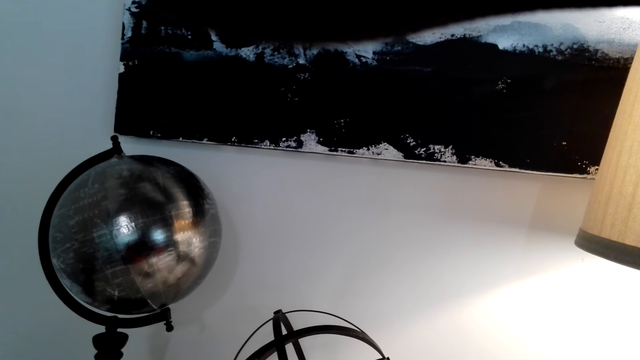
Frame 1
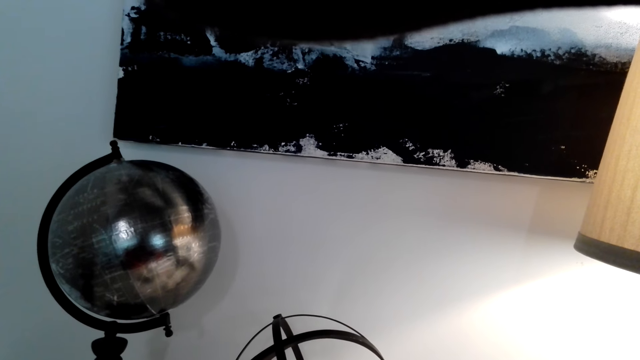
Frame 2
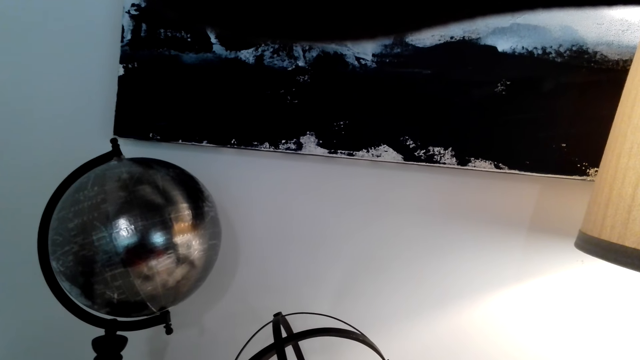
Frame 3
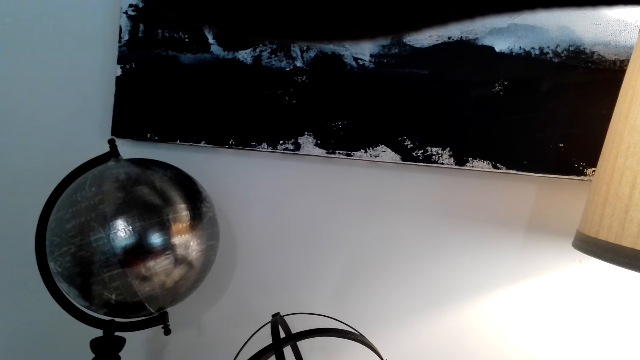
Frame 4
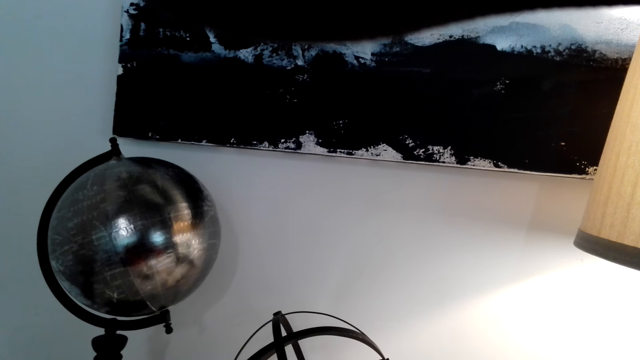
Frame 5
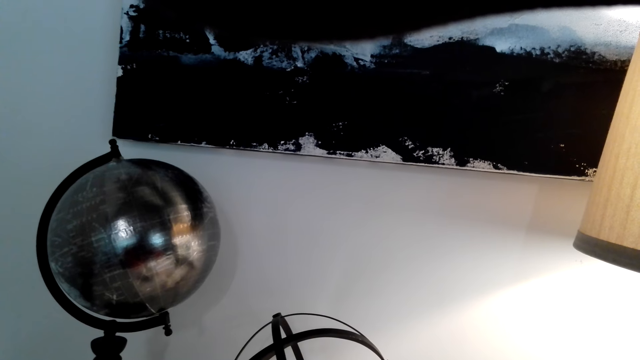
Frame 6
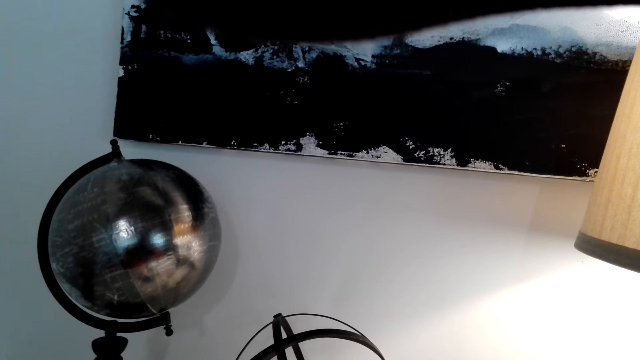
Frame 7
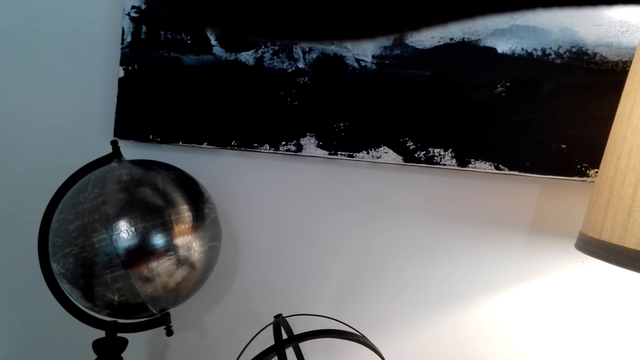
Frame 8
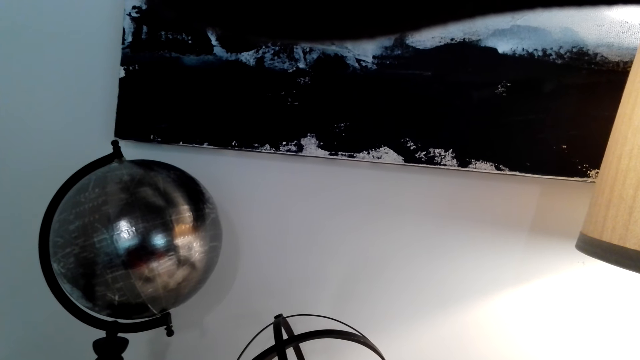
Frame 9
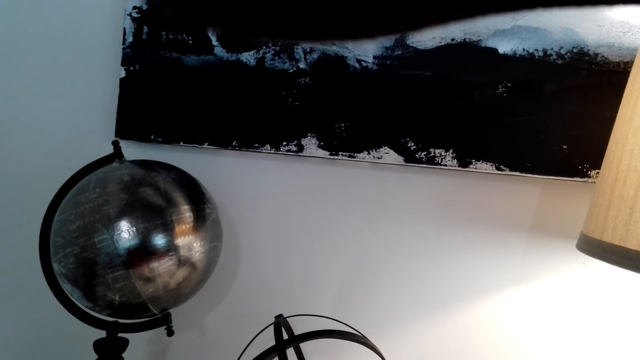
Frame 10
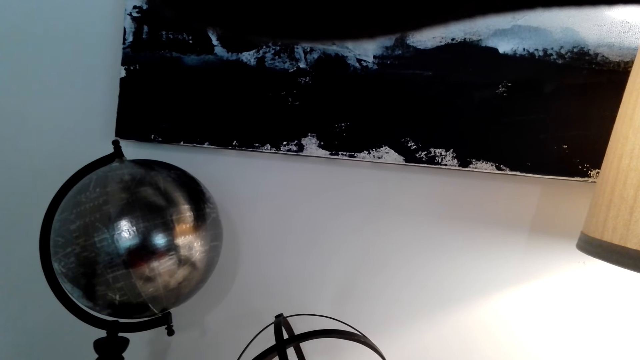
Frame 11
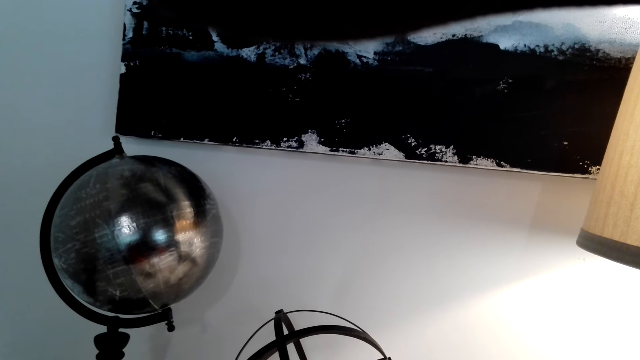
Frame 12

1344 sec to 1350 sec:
The camera wearer looks at the terrestrial globes.

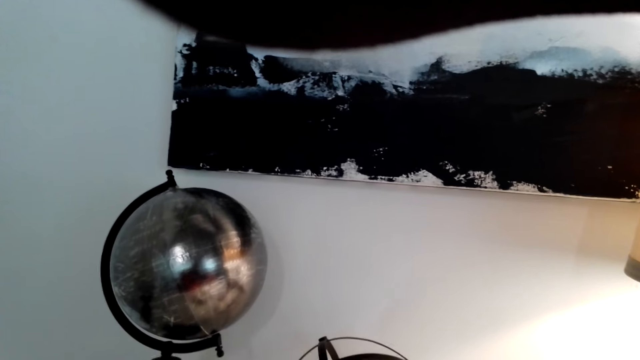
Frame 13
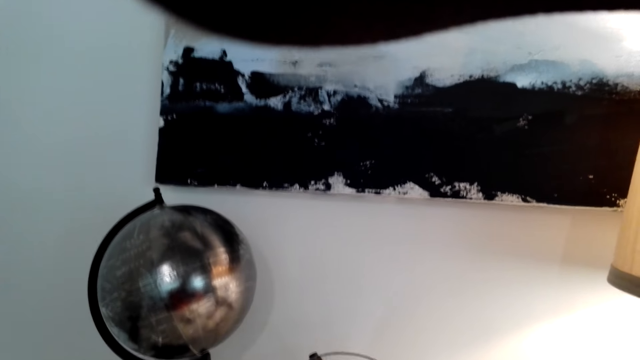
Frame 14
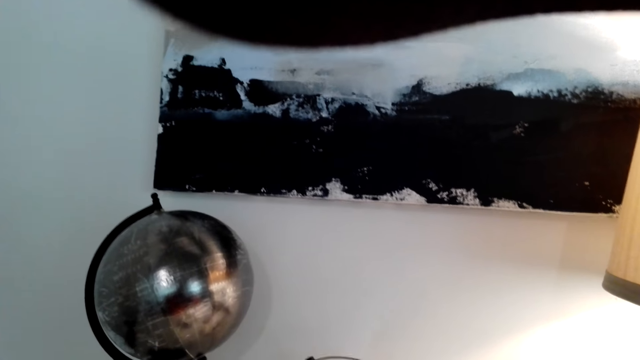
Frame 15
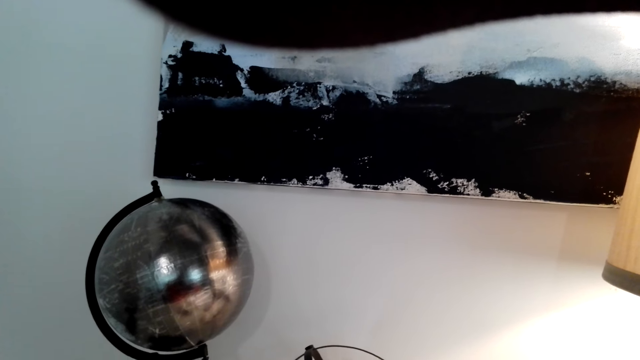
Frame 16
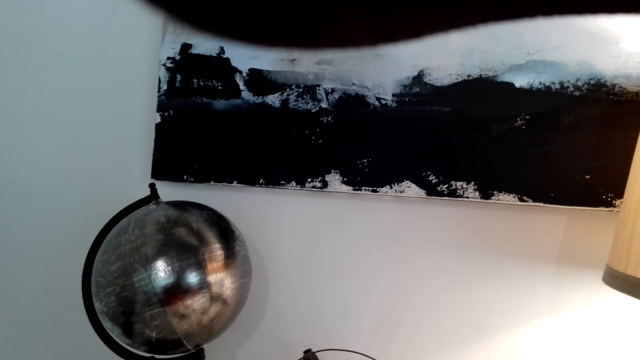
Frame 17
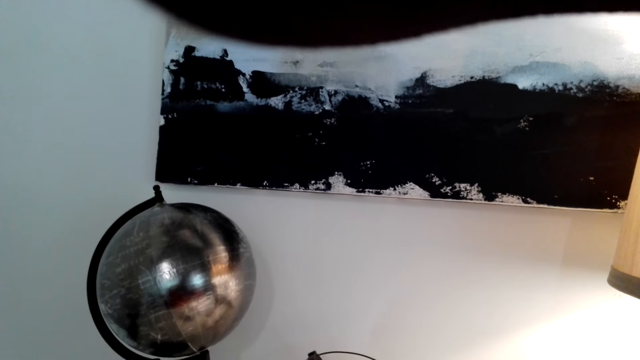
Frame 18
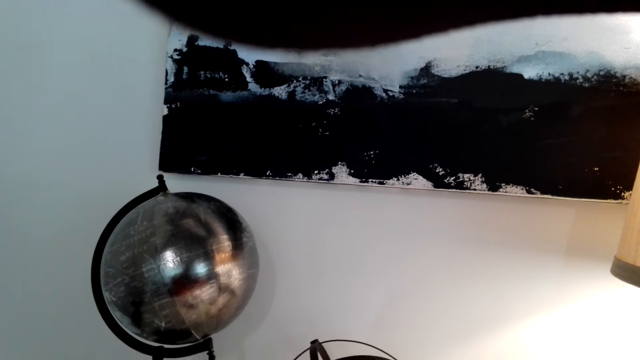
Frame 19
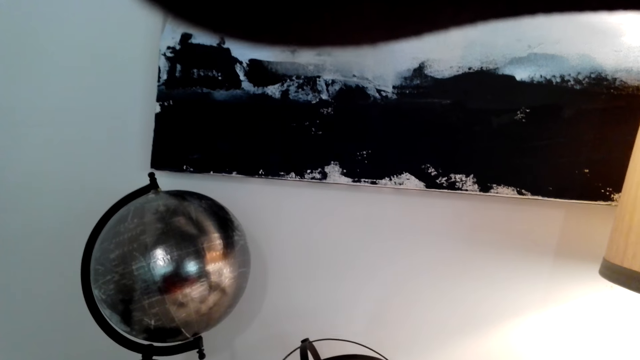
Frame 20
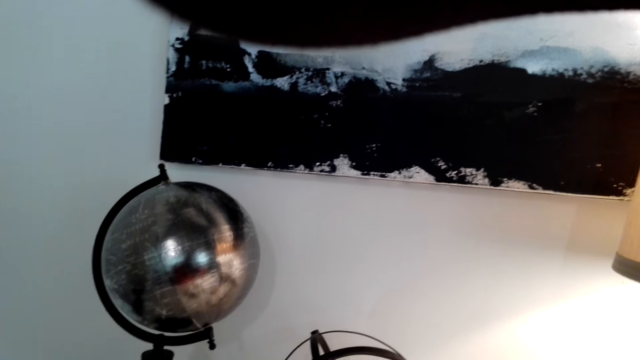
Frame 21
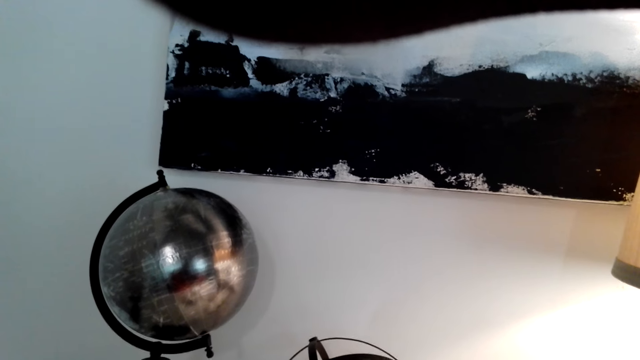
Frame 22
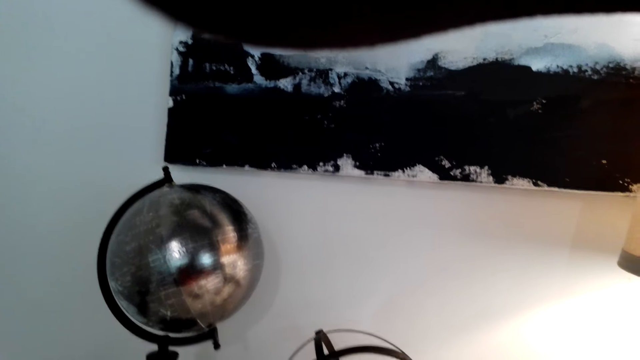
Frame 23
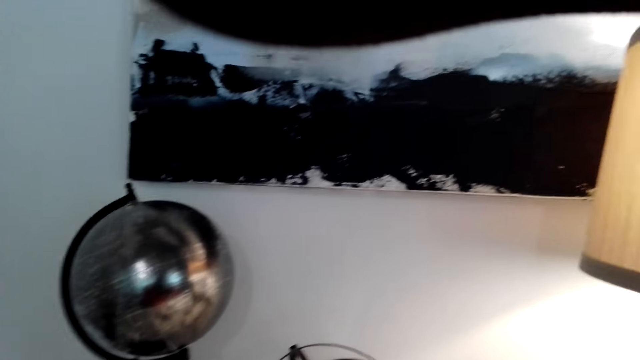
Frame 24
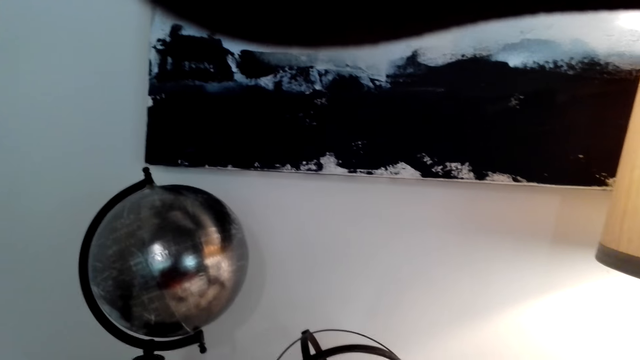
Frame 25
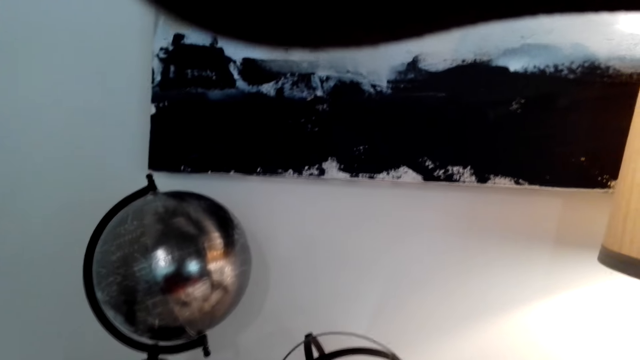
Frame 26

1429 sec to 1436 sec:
The camera wearer rotates the camera.

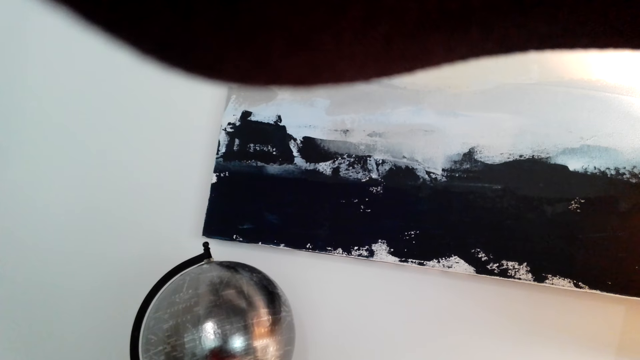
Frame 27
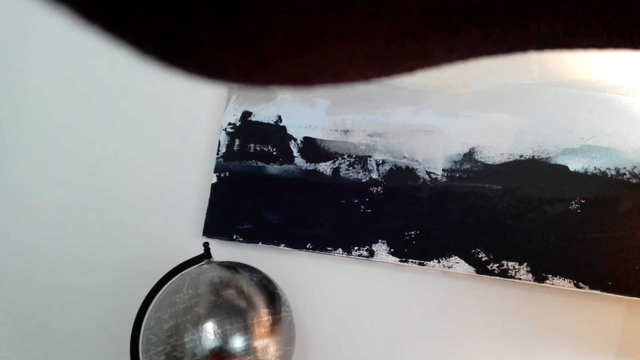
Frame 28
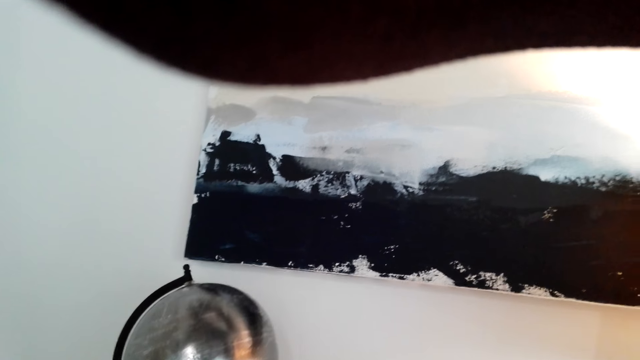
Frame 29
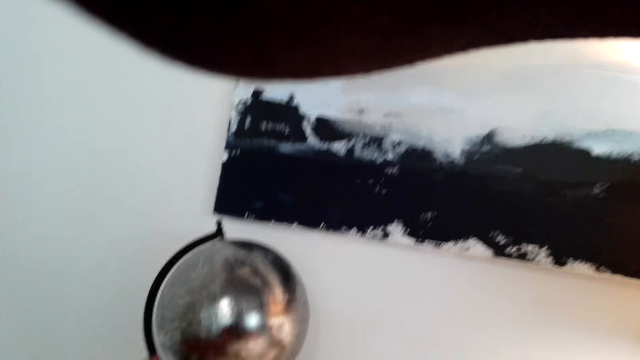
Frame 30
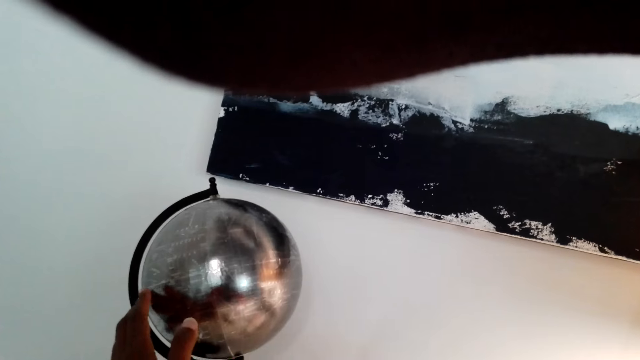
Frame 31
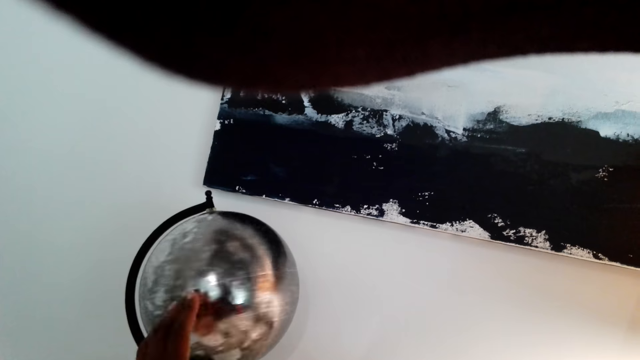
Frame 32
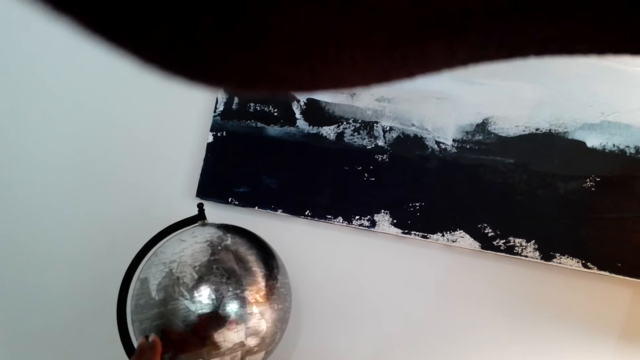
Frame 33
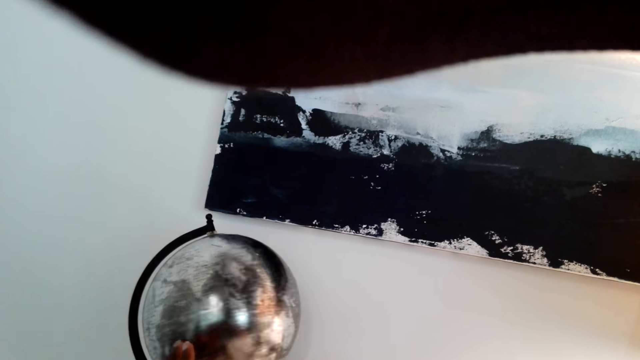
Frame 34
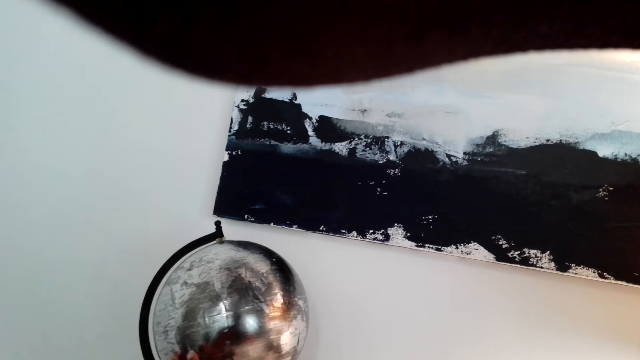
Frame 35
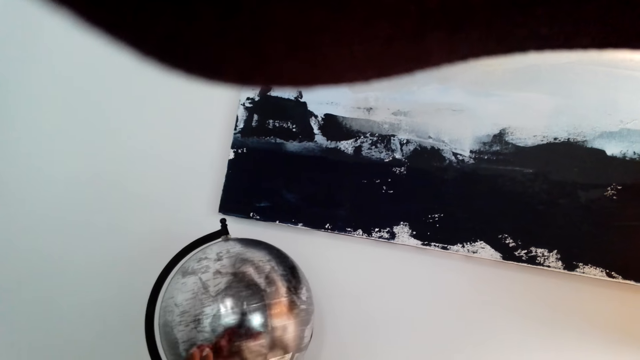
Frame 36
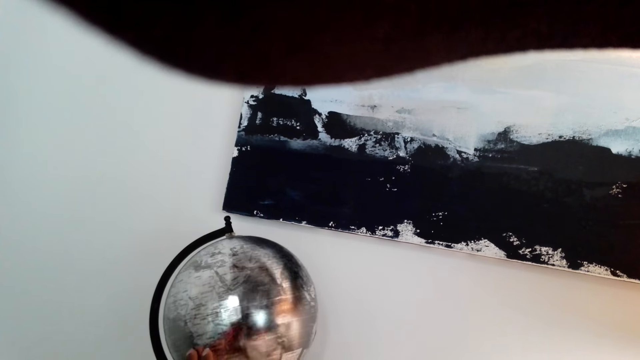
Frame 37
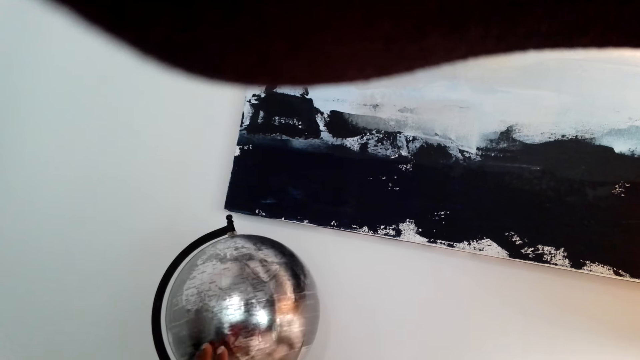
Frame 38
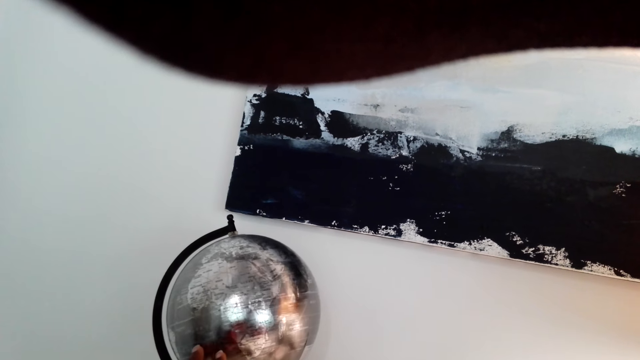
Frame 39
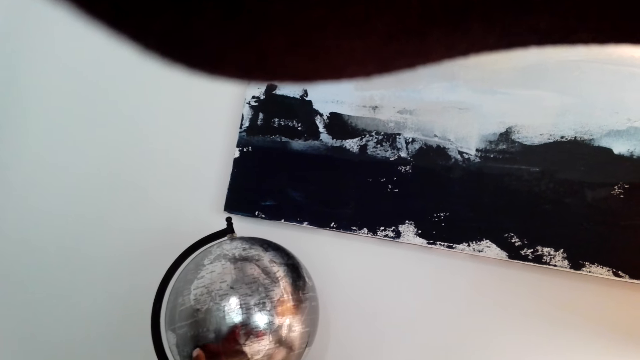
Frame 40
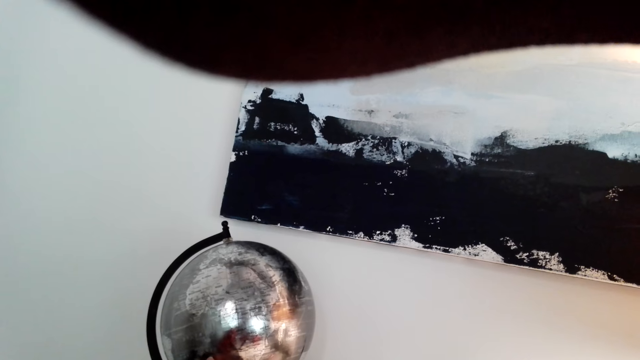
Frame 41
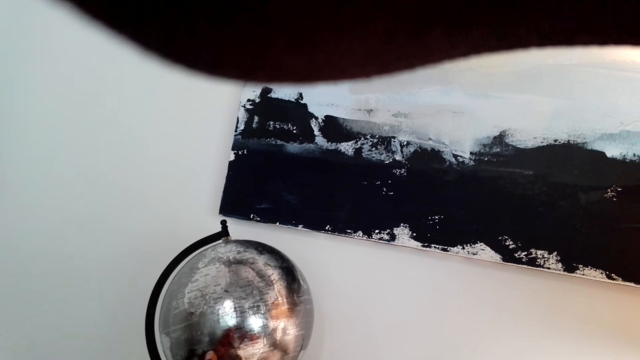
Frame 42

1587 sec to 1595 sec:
The camera wearer rotates the terrestrial globe.
